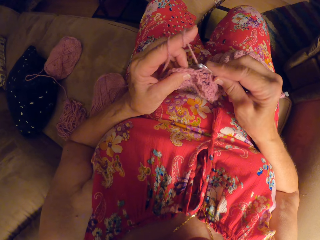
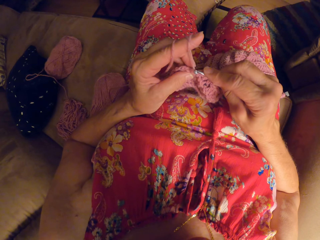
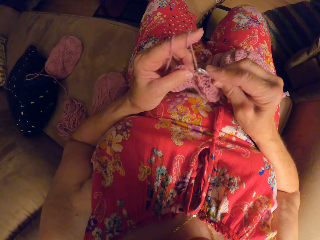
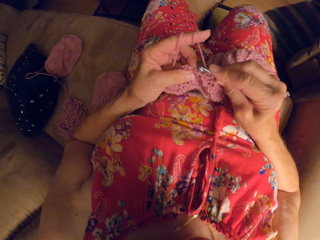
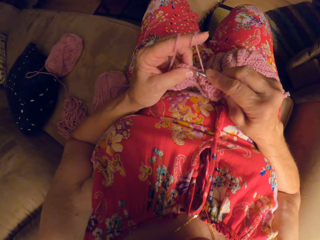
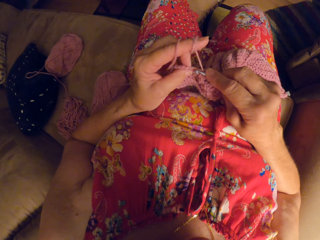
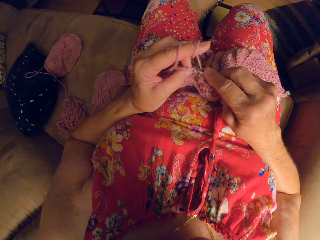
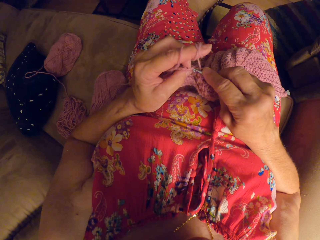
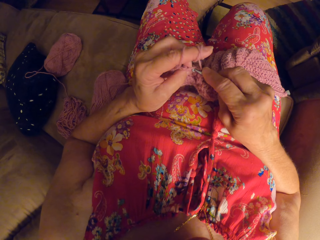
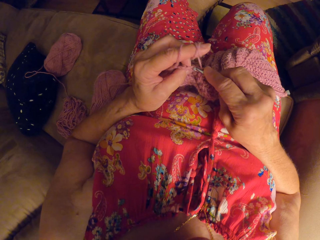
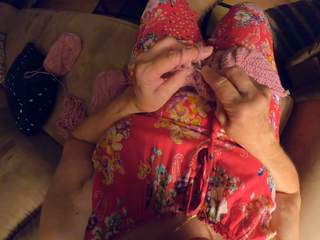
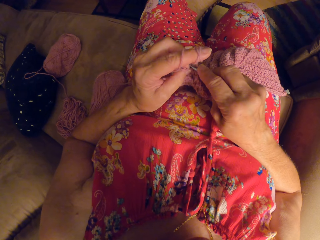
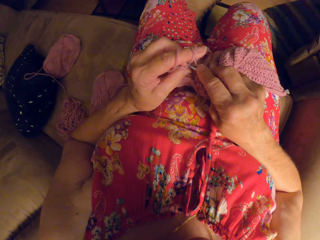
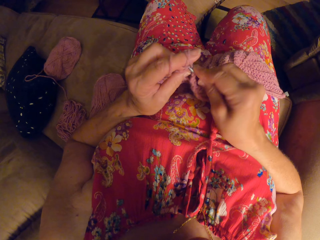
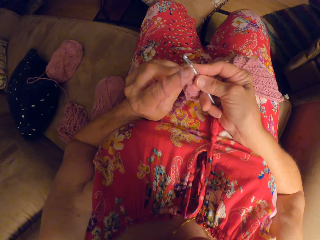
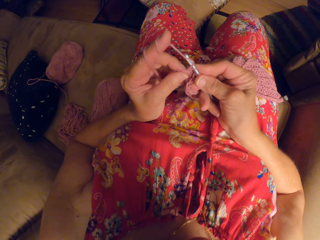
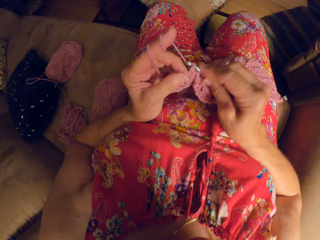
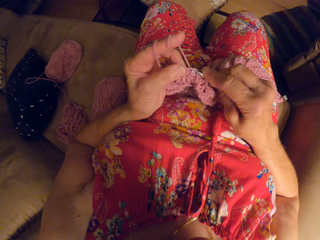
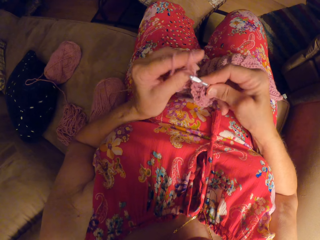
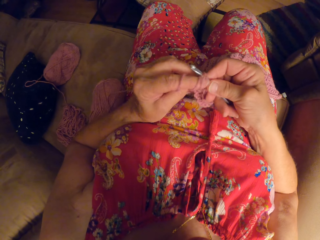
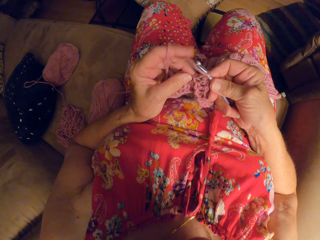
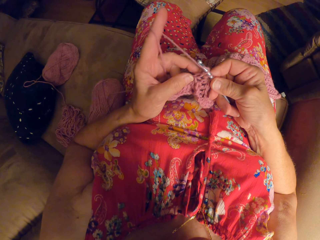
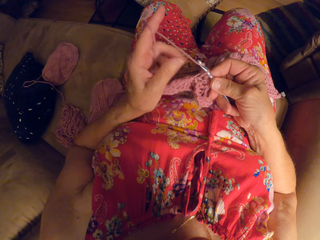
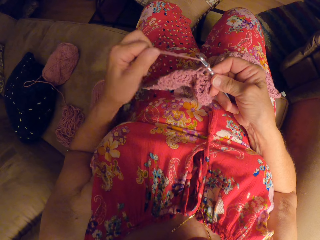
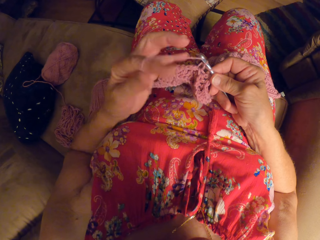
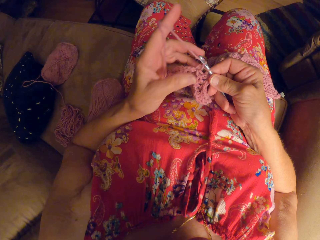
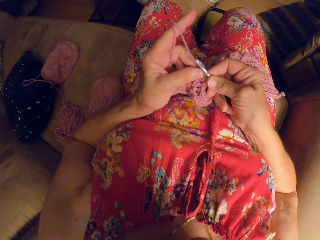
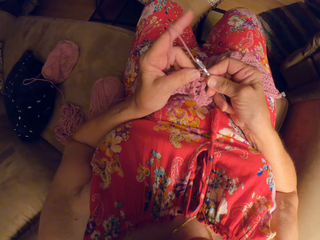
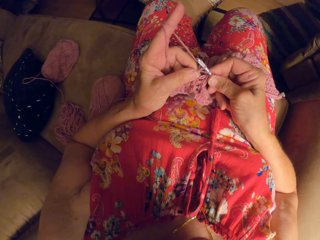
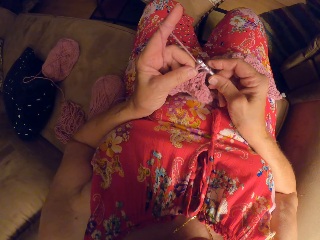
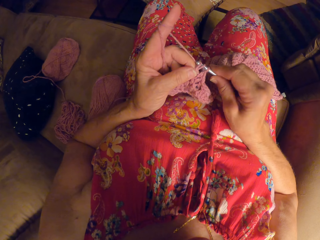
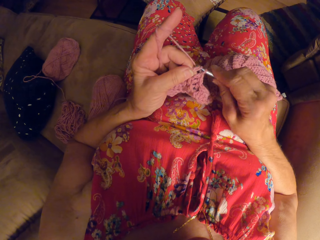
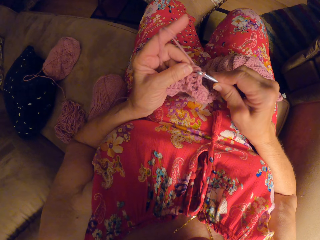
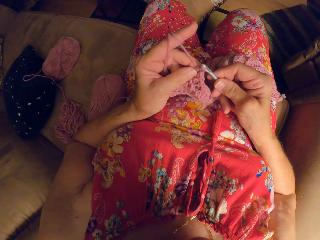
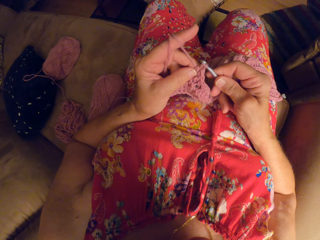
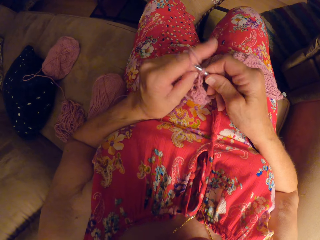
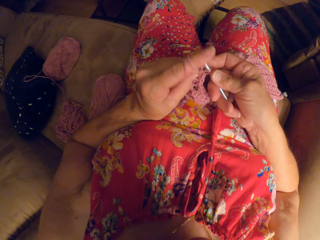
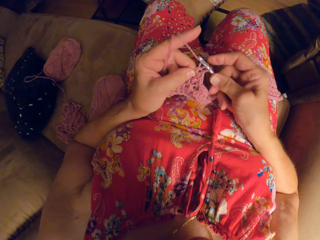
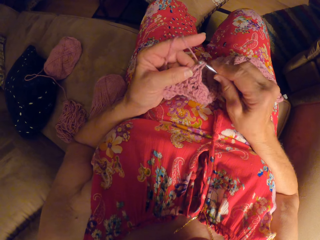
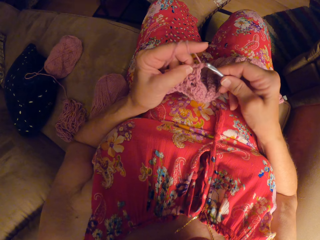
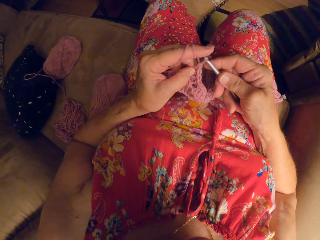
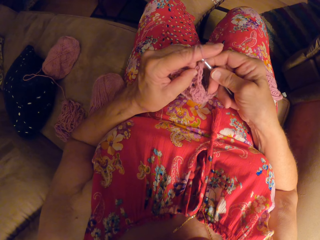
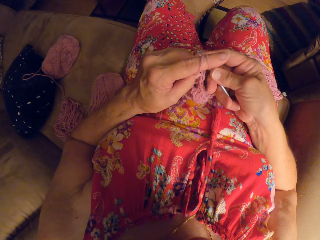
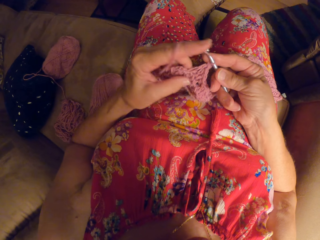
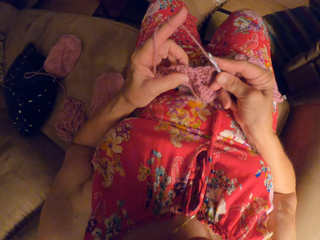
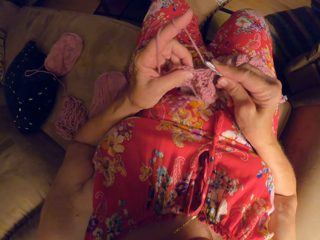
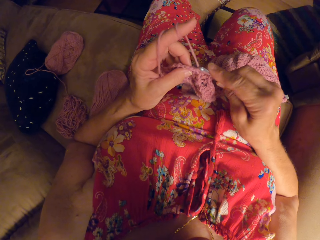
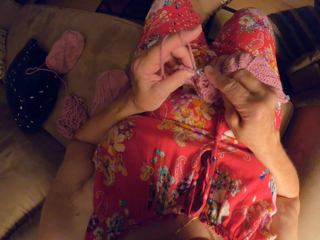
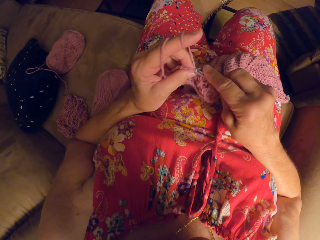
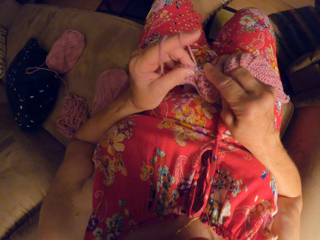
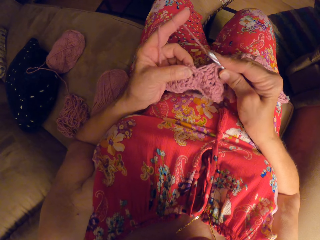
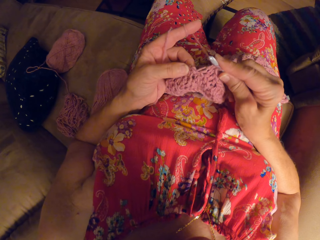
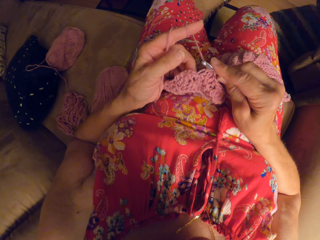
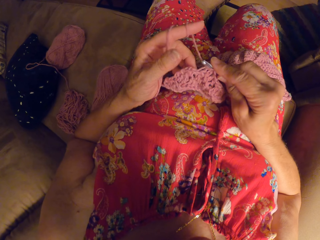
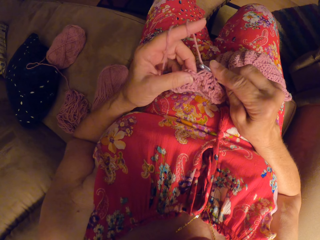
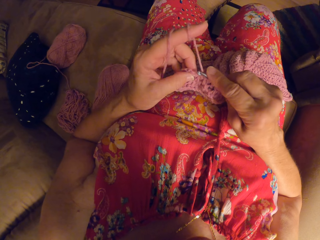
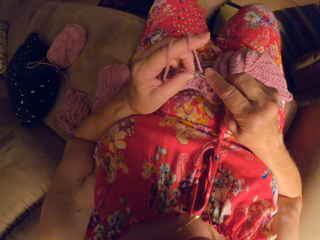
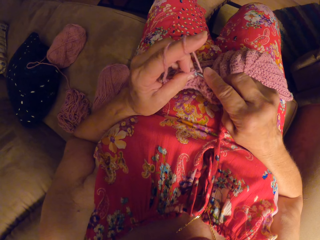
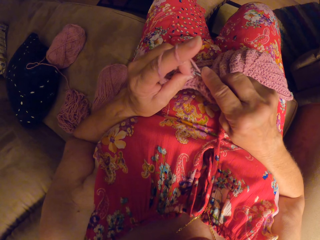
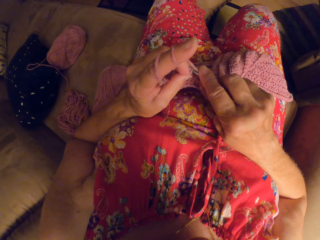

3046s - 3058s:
The camera wearer weaves the fabric. She twists the thread on her finger. She weaves the fabric.

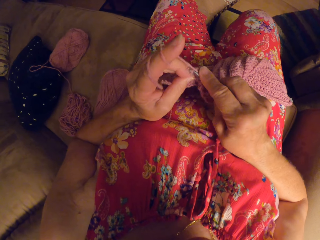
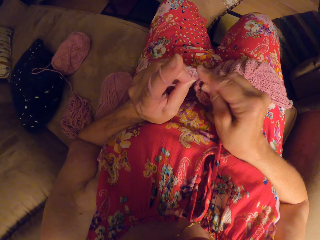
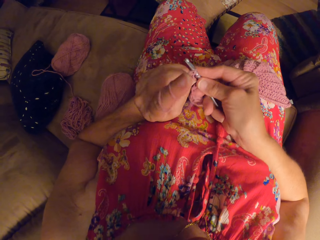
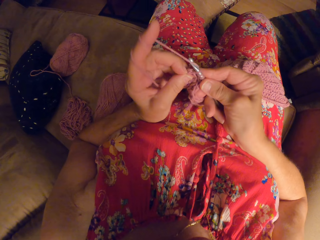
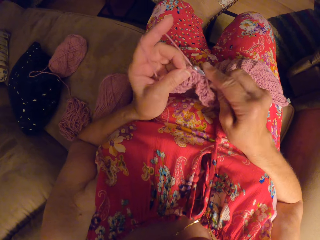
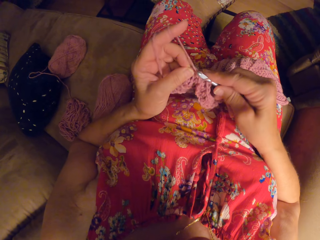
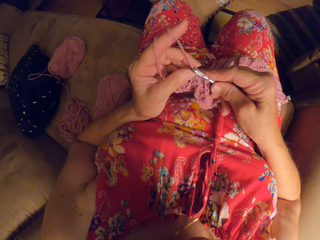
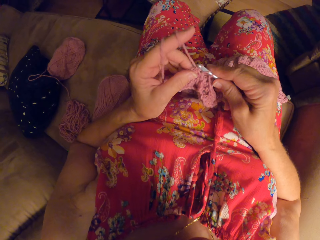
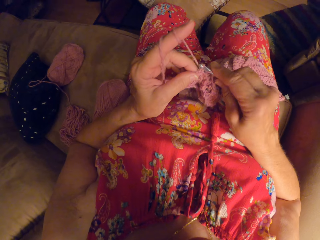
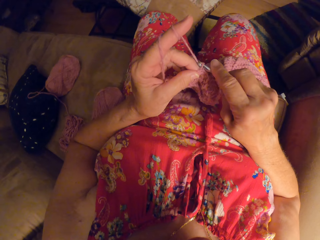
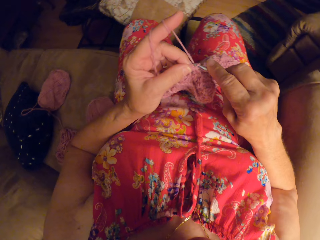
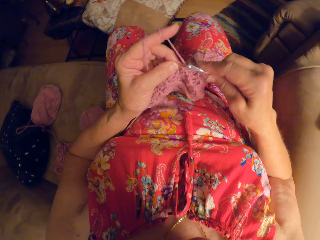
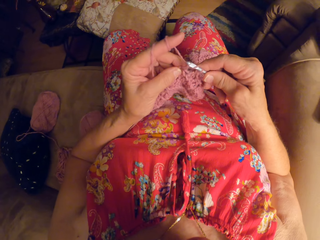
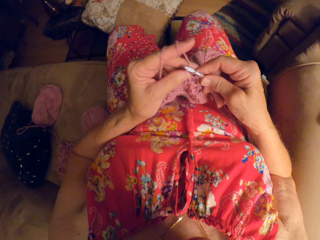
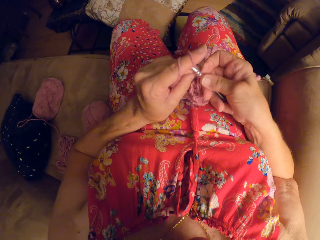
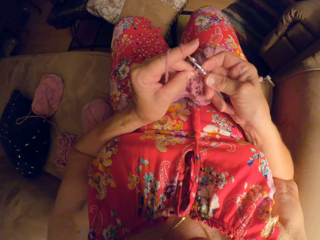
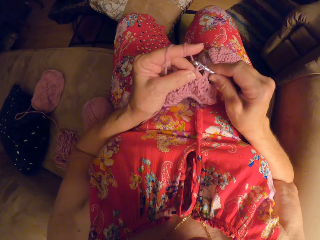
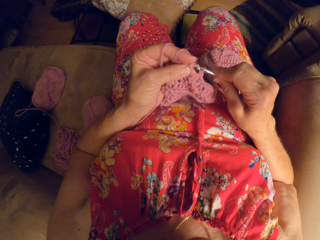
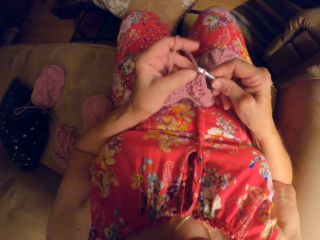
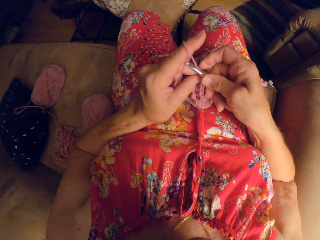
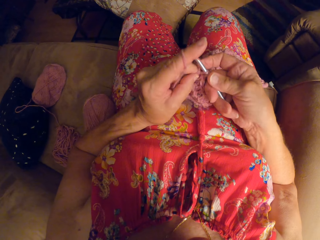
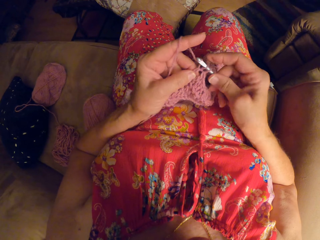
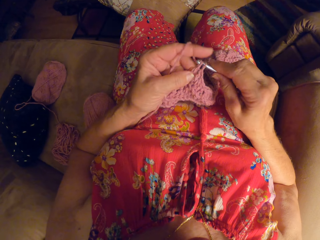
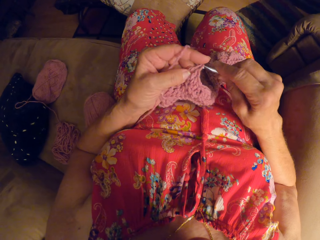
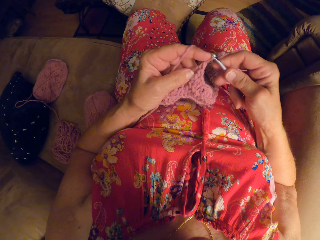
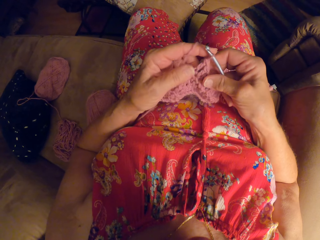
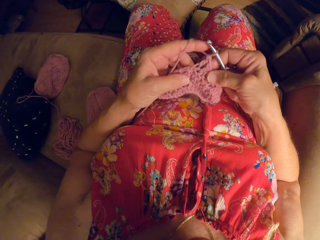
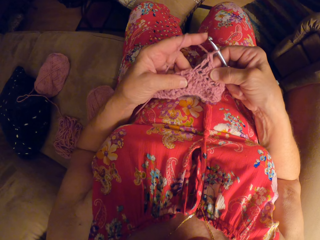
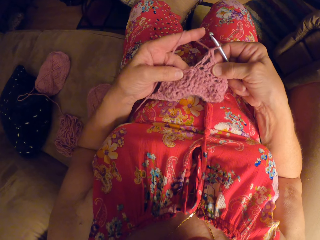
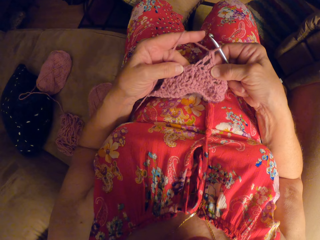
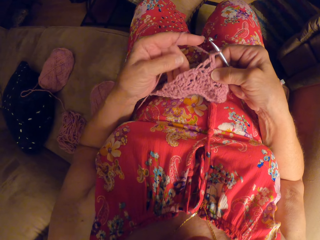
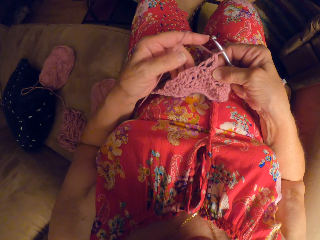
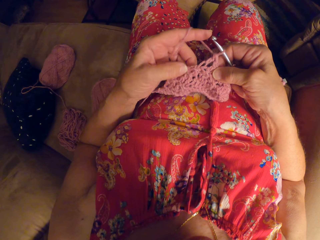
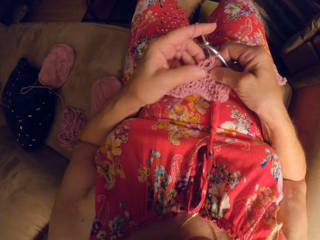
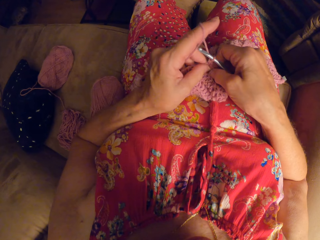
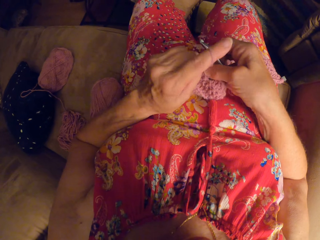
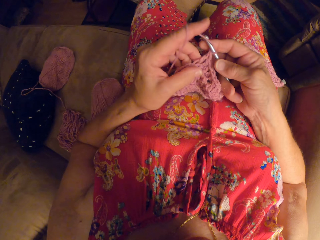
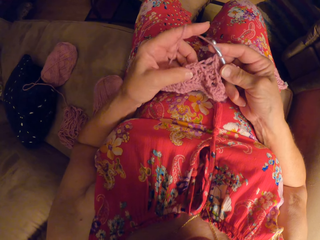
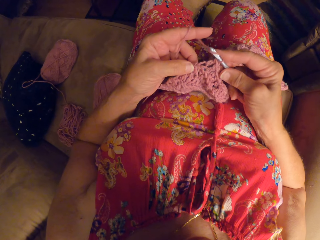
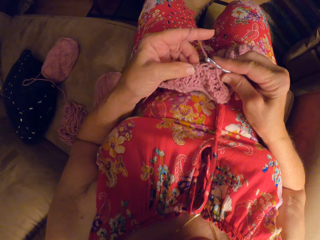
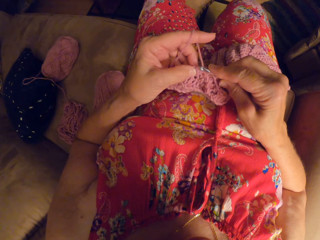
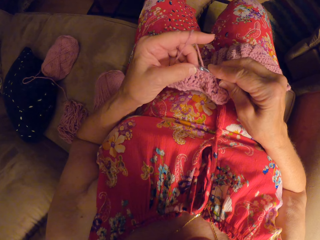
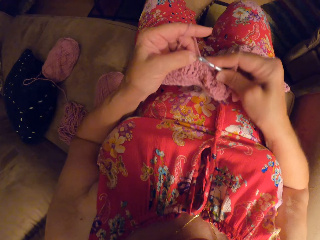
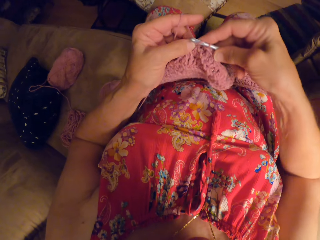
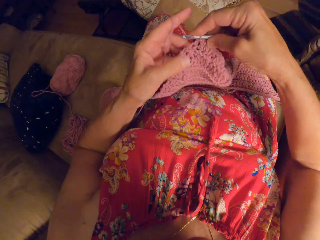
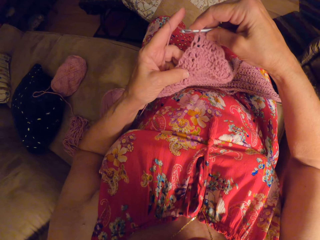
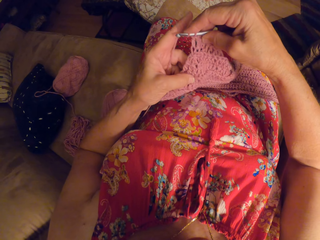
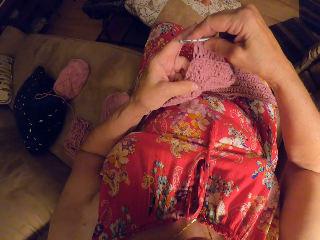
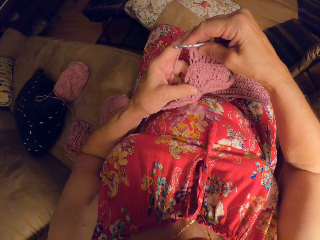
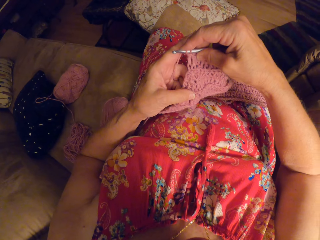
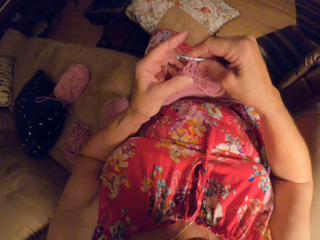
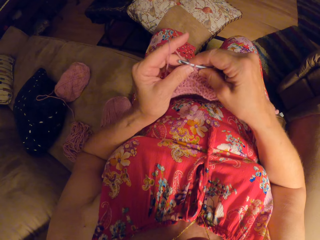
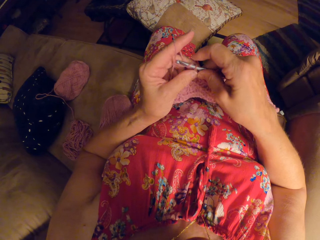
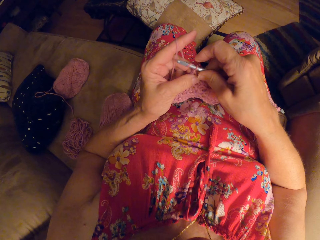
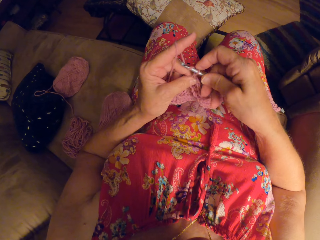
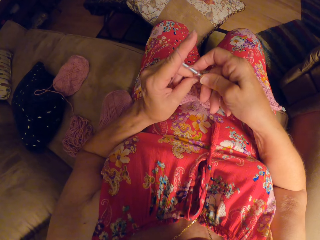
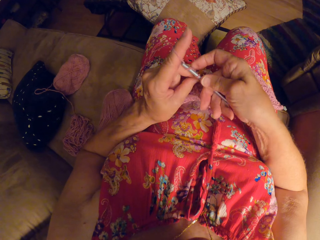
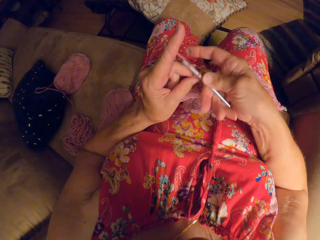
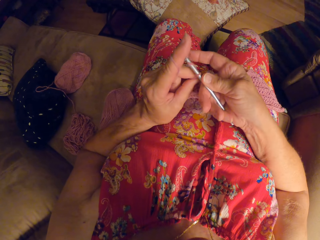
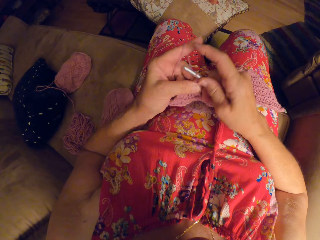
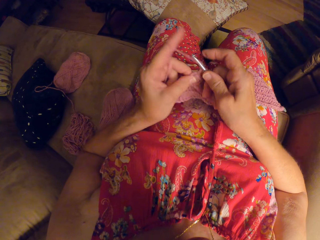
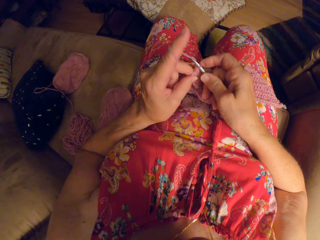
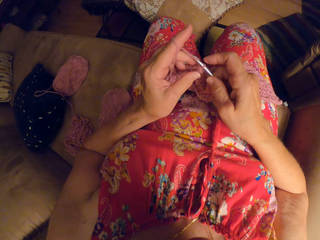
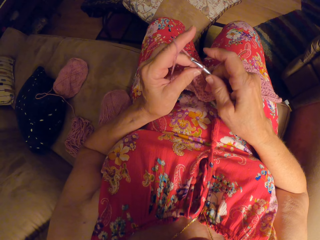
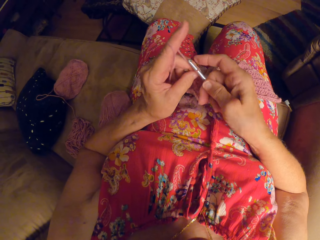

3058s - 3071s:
The camera wearer examines the crochet craft or fabric briefly. They continue to crochet the yarn. They check the fabric. They weave the fabric.
